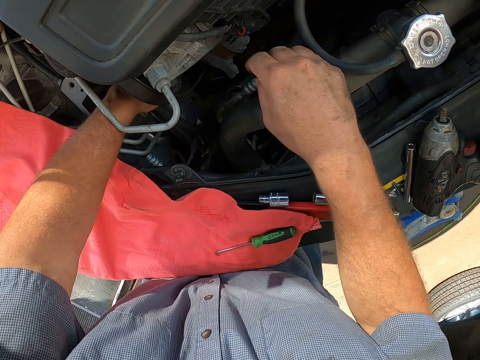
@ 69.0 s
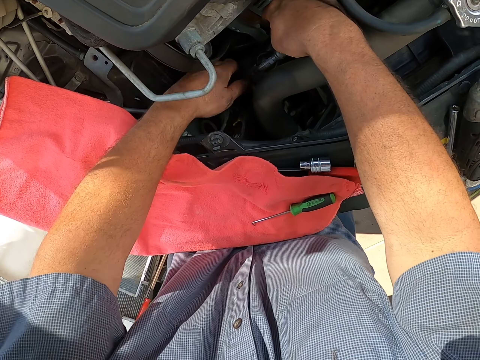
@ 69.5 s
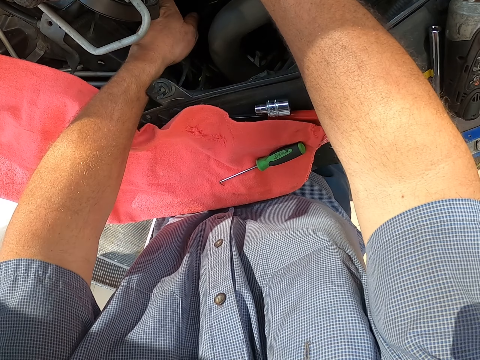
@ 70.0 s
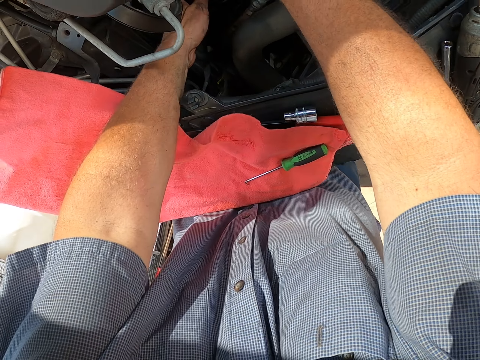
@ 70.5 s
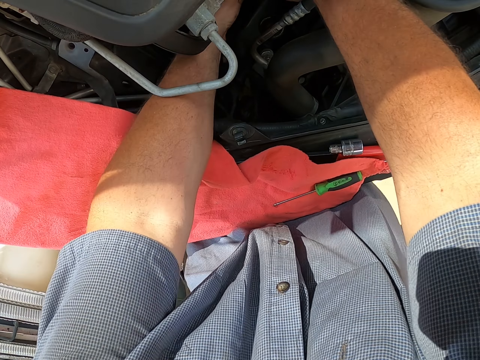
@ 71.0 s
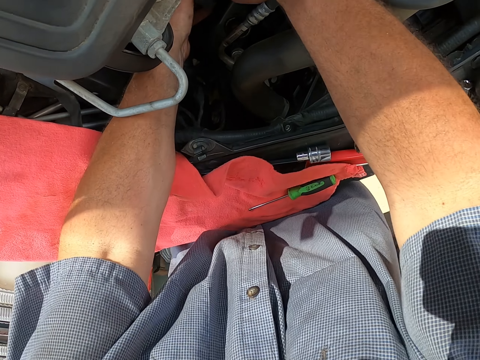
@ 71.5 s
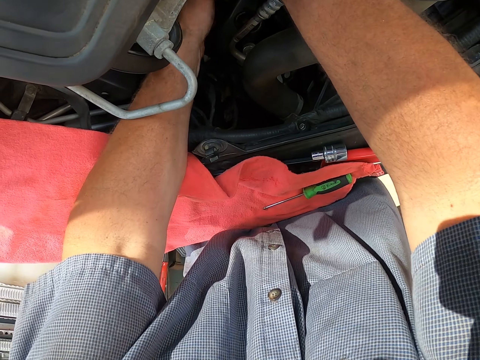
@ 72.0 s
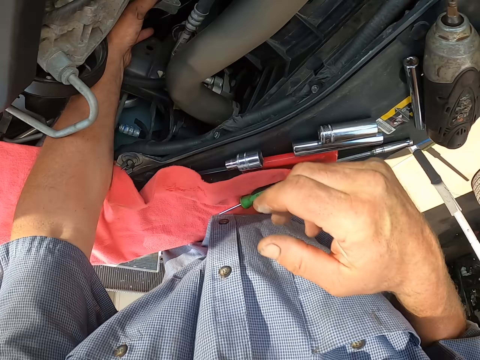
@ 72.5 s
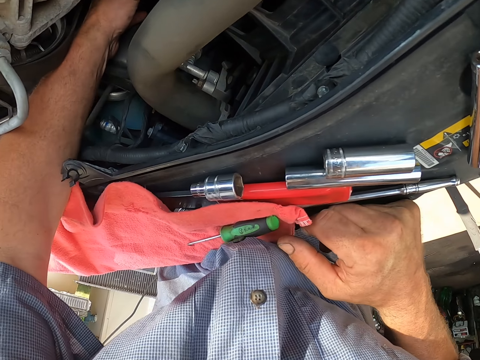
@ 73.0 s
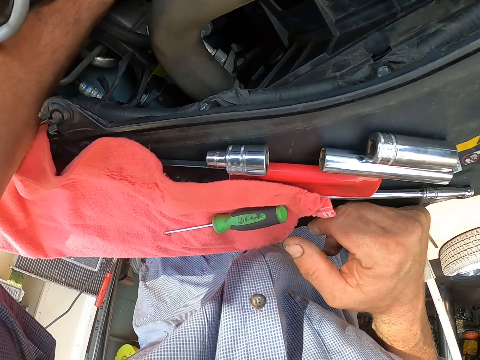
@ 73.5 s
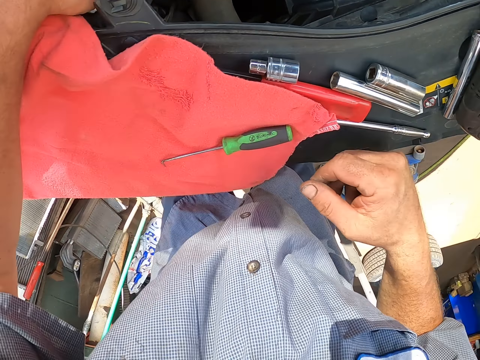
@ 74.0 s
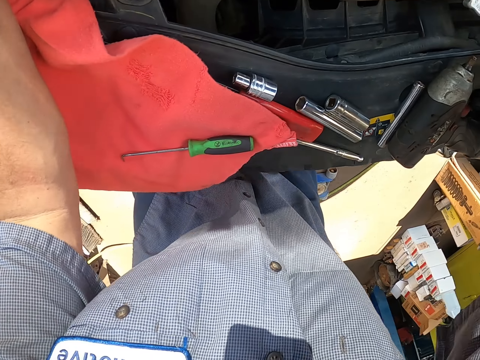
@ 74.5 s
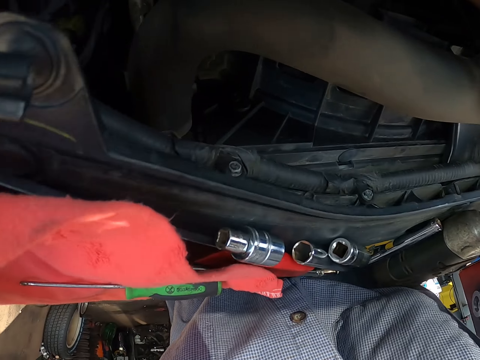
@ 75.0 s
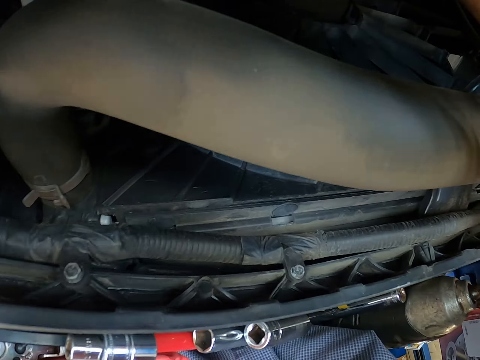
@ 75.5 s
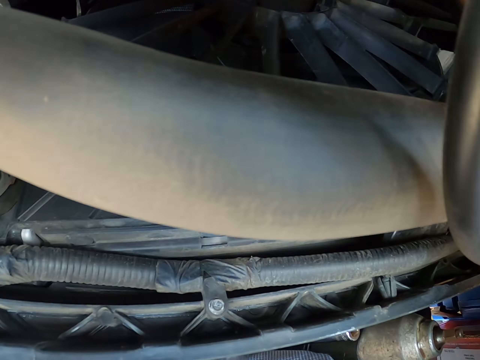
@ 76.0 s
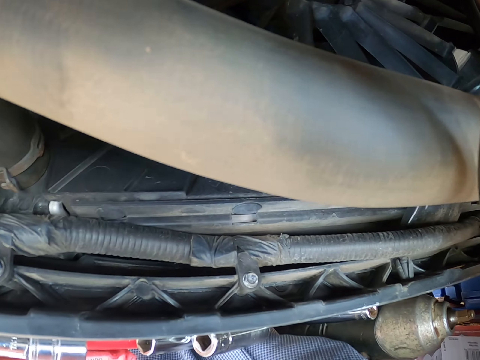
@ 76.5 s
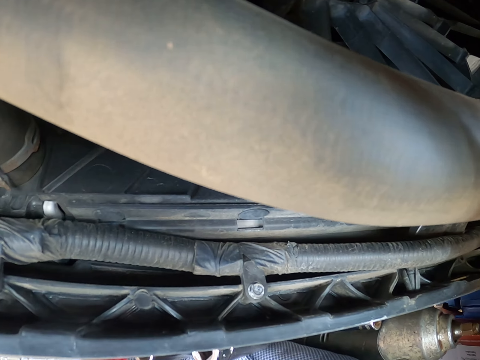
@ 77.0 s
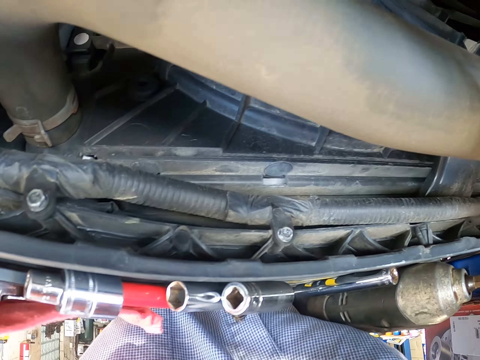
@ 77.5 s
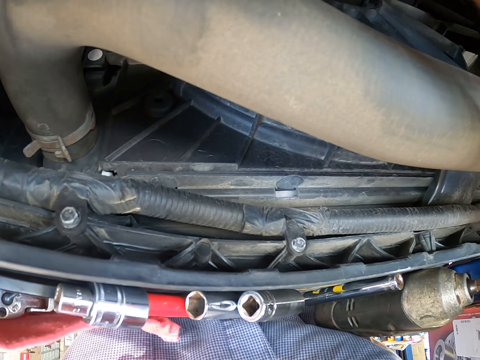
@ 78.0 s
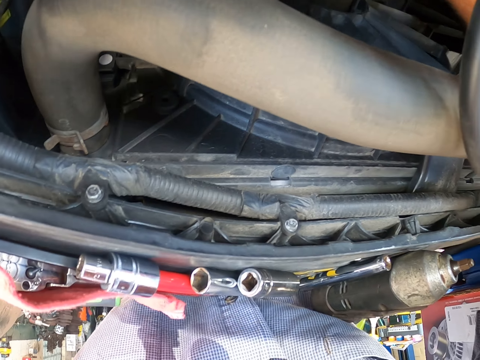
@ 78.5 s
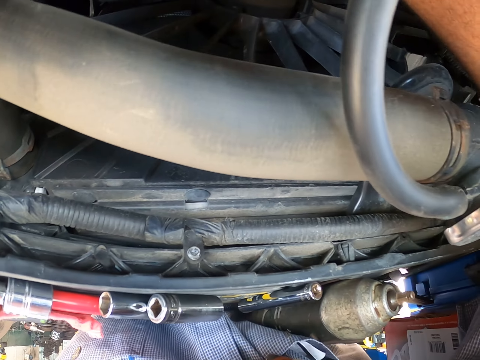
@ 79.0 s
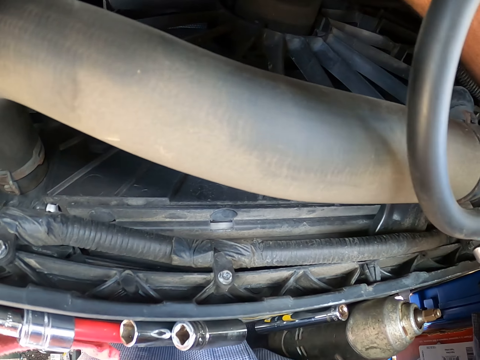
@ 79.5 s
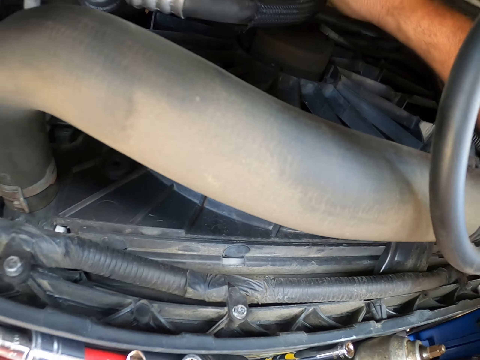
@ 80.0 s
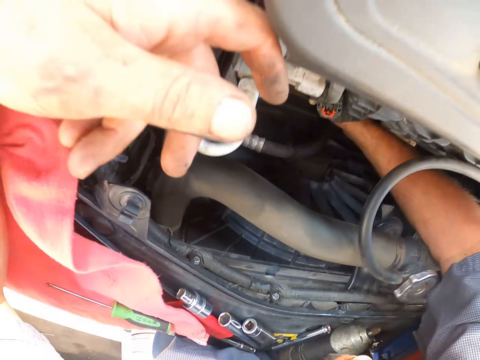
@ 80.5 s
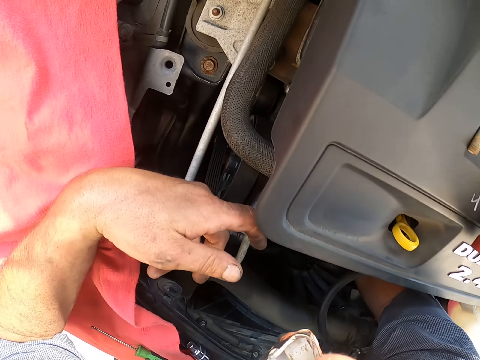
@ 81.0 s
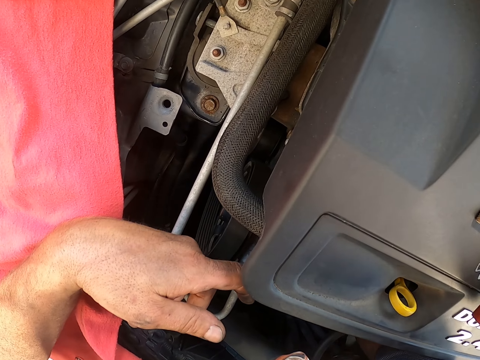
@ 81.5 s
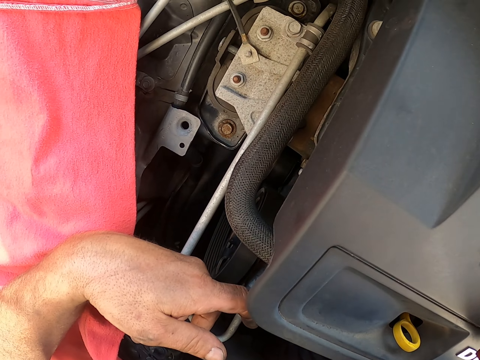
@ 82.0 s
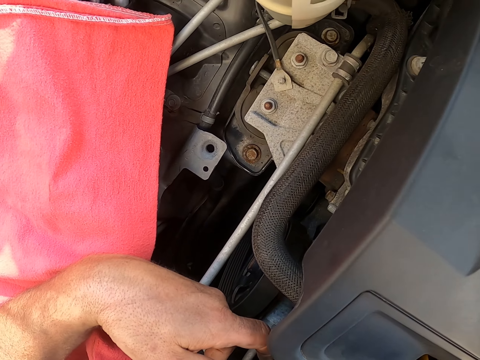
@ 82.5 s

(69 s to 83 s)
The camera wearer puts both hands in the car engine. They do something in the bonnet. They remove the right hand from the engine. They remove the left hand from the engine.

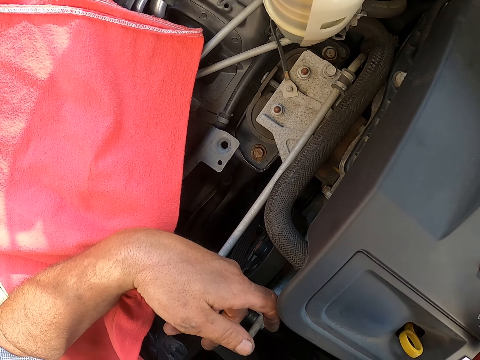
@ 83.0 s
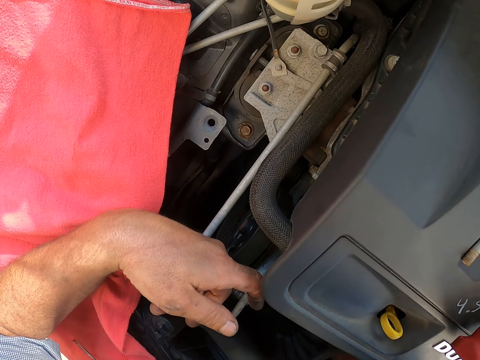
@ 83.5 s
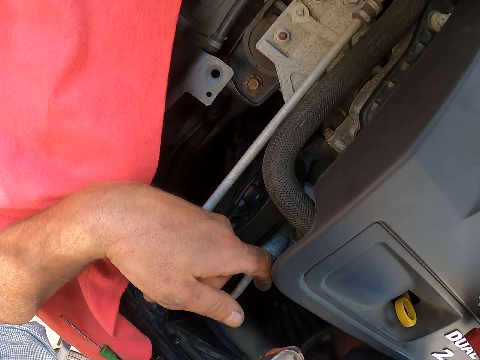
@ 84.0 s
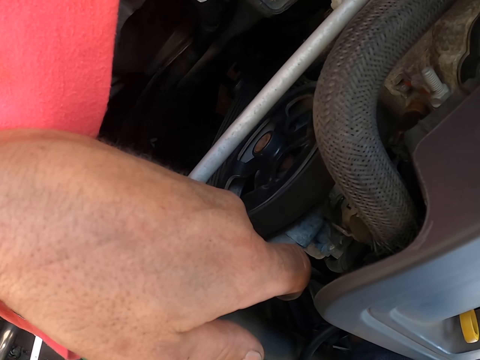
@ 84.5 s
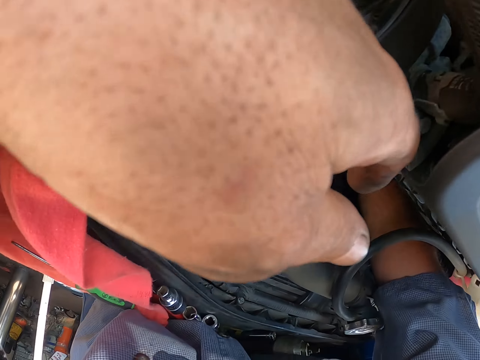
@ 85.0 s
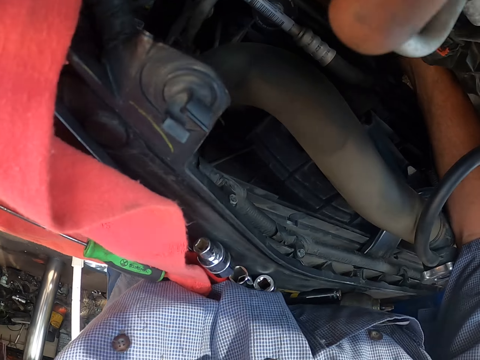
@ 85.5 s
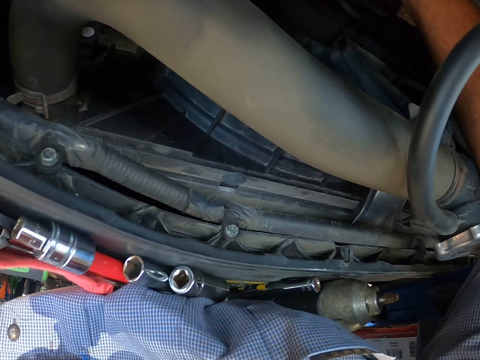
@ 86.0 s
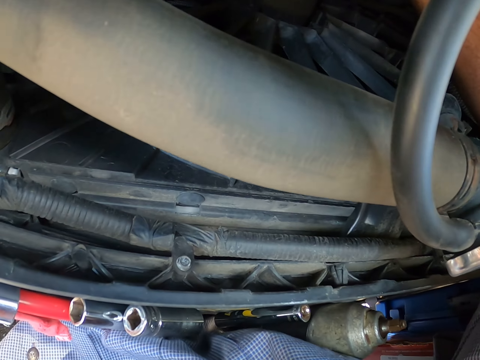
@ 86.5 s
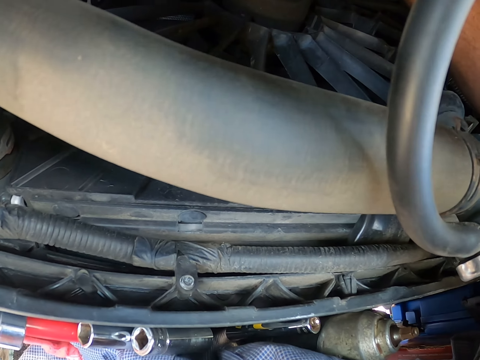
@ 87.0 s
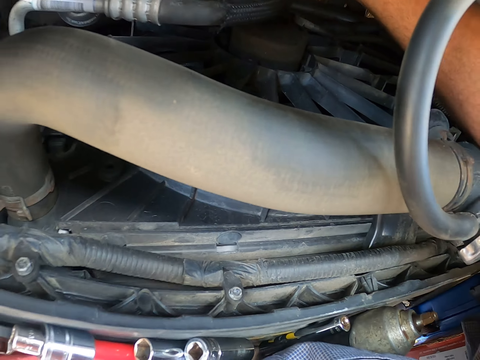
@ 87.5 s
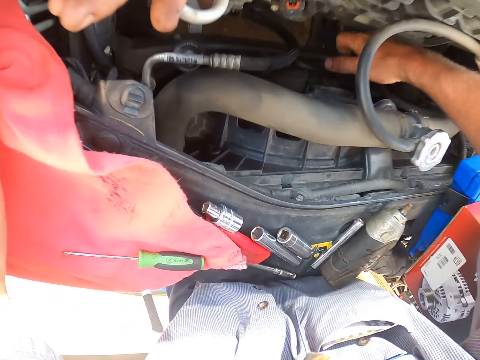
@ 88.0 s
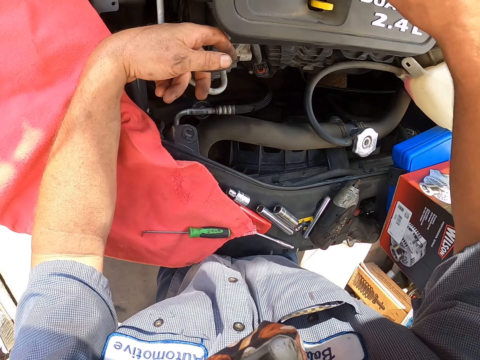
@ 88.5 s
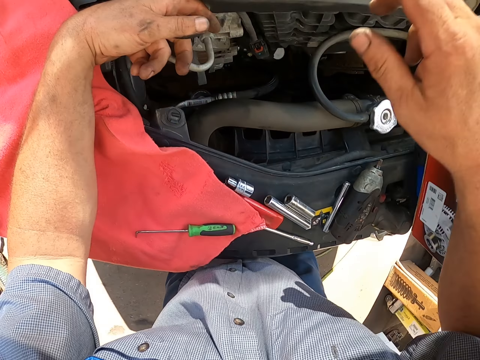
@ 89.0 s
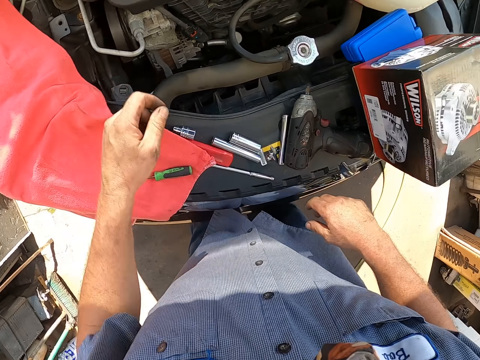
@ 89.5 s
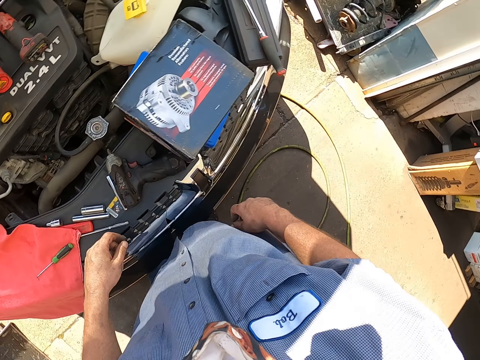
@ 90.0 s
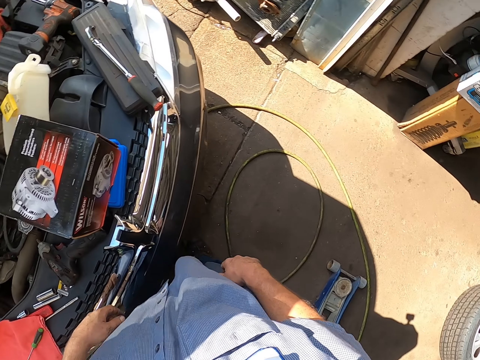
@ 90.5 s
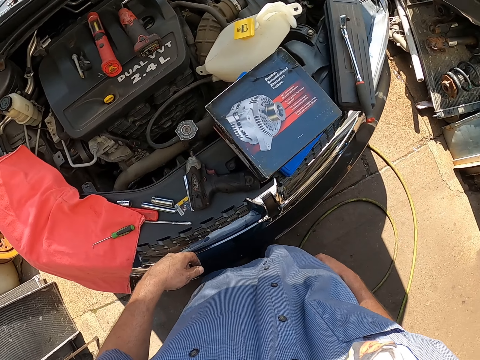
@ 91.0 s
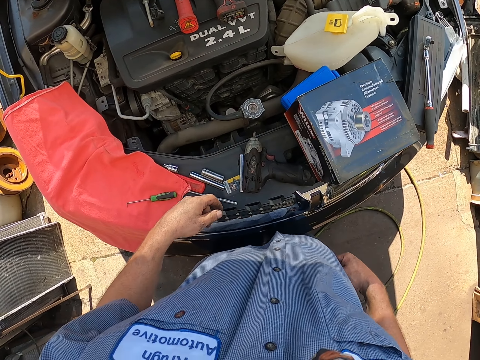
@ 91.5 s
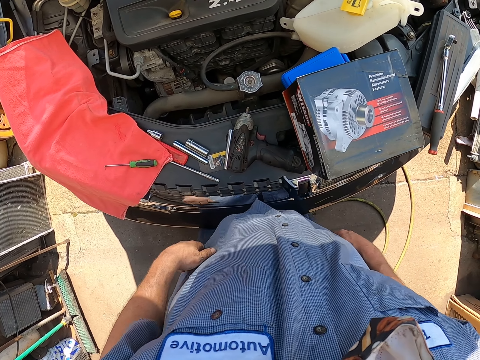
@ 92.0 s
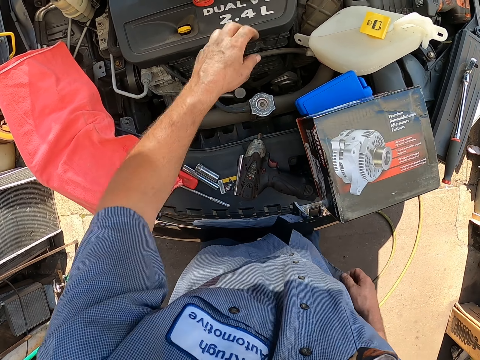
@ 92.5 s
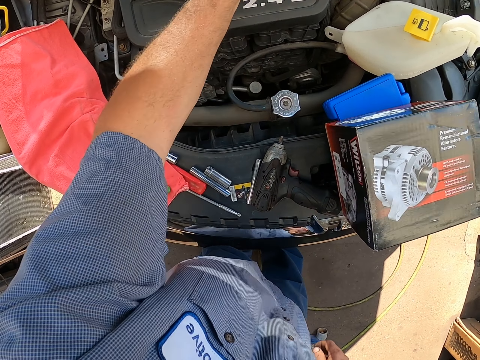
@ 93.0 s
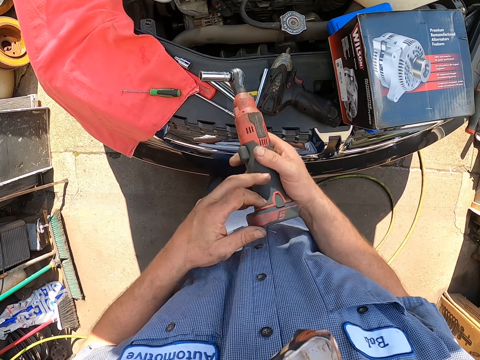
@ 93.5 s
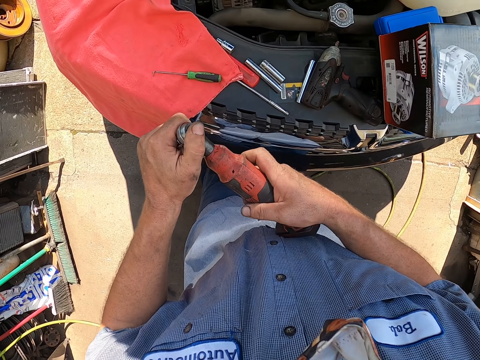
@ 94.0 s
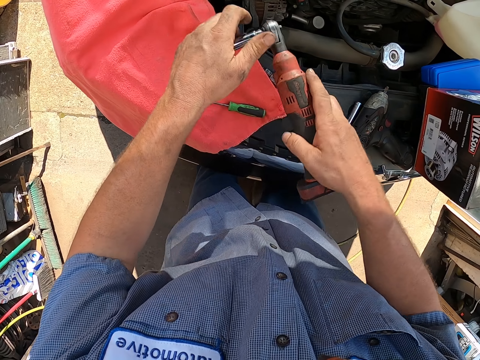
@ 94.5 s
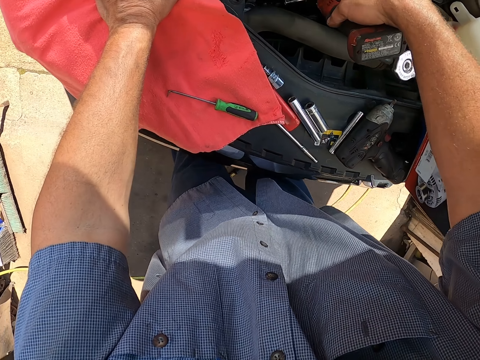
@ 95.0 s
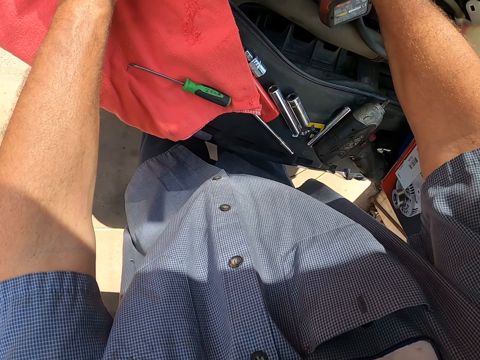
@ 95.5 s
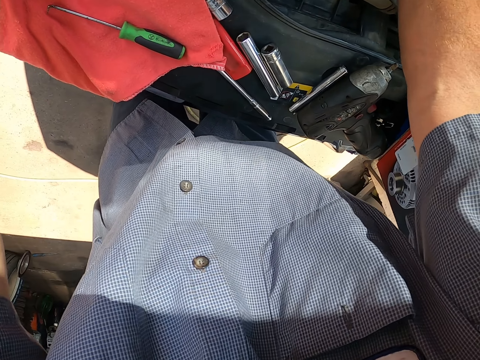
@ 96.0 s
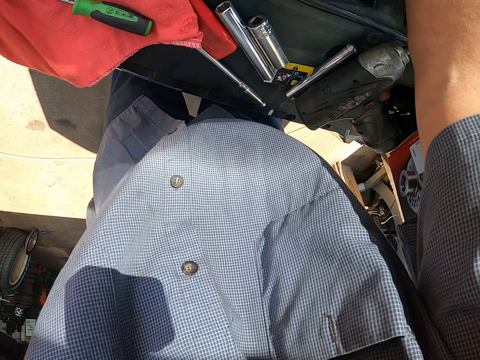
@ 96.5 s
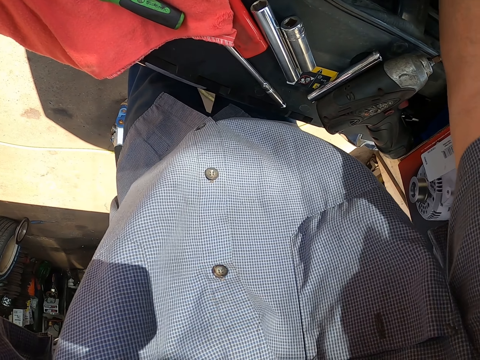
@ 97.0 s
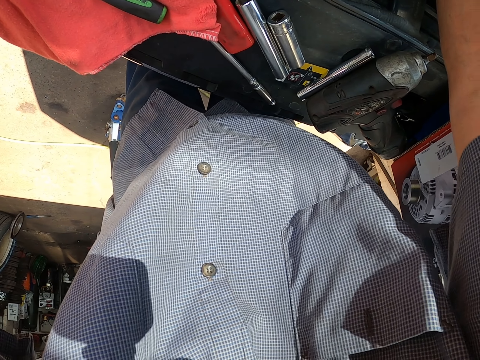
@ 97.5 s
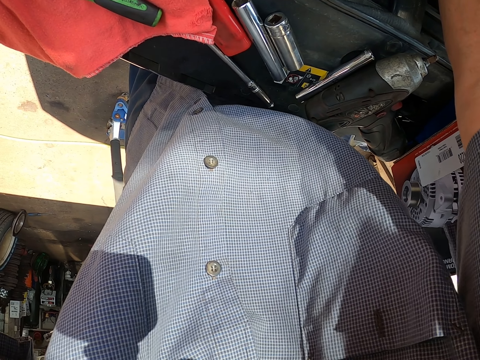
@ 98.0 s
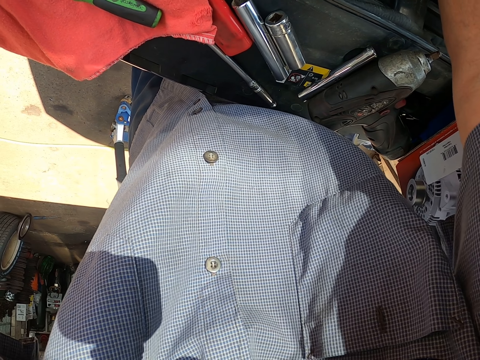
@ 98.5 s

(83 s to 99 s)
The camera wearer inserts the right hand in the car engine. They remove the right hand from the engine. They look around. They pick up an electric ratchet wrench. They adjust the ratchet wrench socket.
